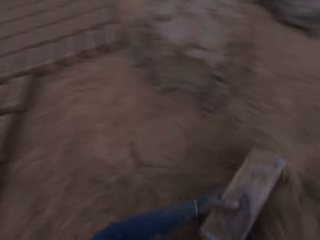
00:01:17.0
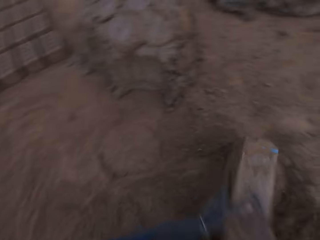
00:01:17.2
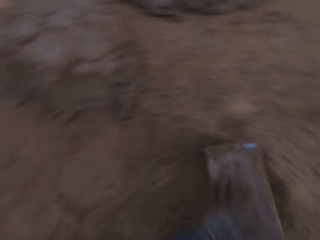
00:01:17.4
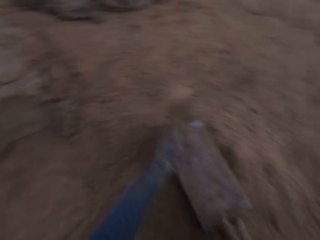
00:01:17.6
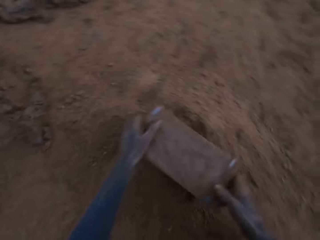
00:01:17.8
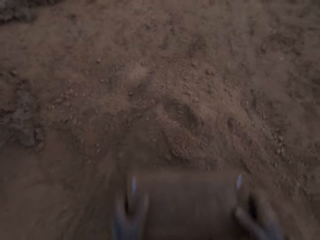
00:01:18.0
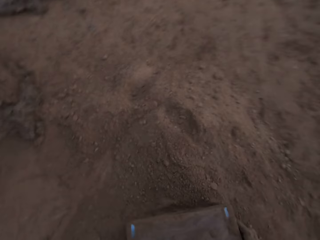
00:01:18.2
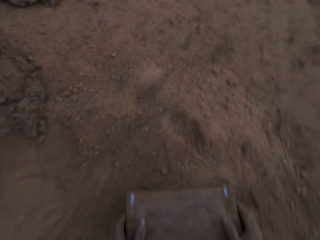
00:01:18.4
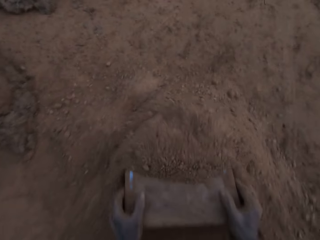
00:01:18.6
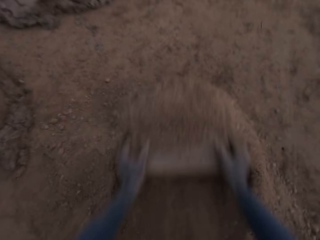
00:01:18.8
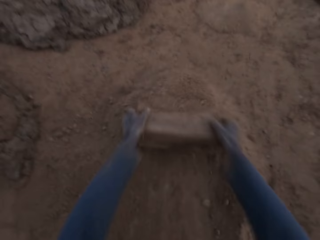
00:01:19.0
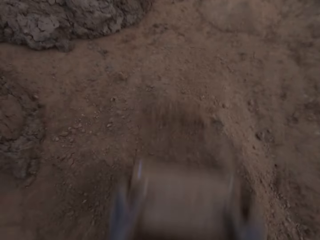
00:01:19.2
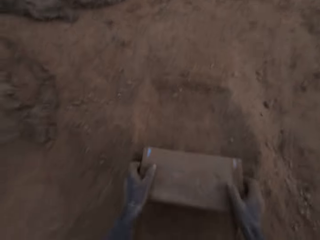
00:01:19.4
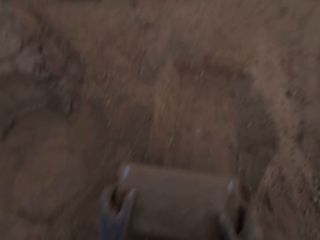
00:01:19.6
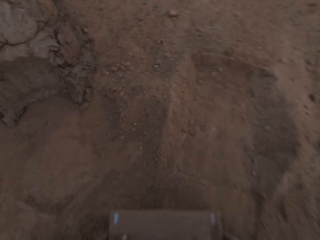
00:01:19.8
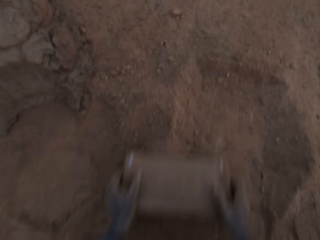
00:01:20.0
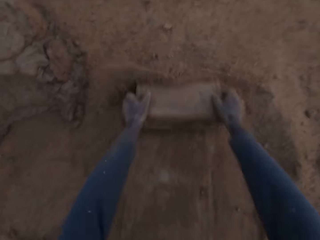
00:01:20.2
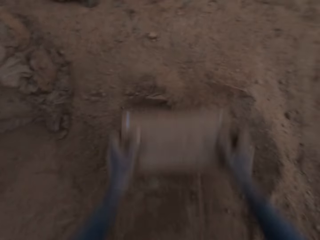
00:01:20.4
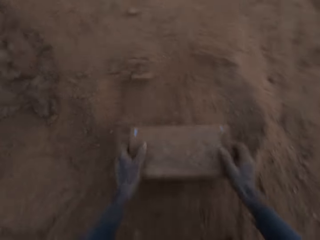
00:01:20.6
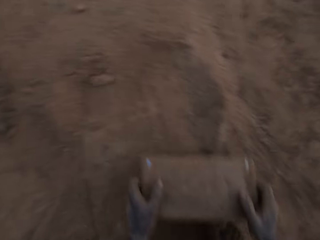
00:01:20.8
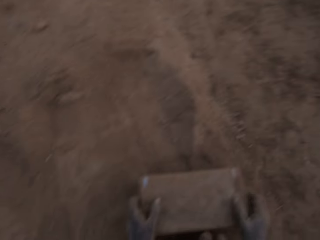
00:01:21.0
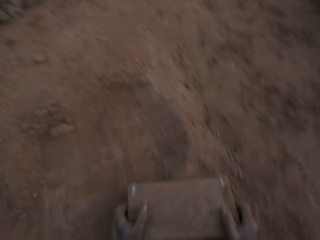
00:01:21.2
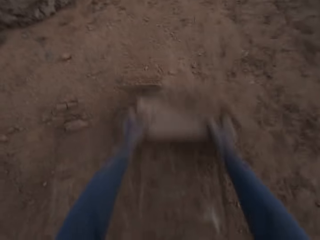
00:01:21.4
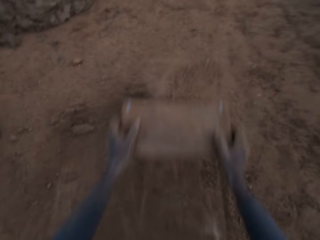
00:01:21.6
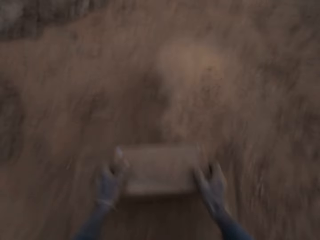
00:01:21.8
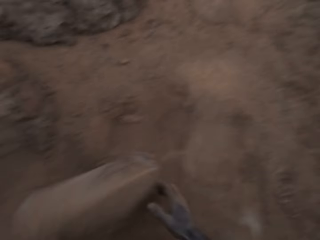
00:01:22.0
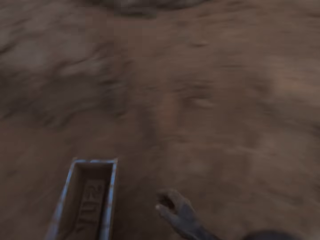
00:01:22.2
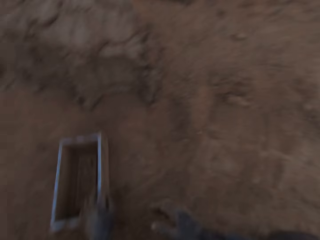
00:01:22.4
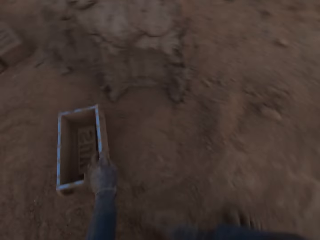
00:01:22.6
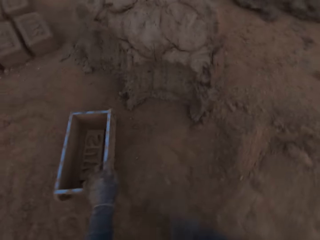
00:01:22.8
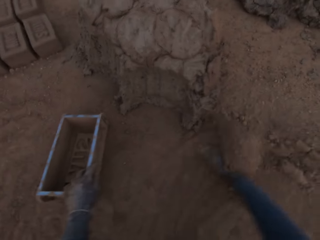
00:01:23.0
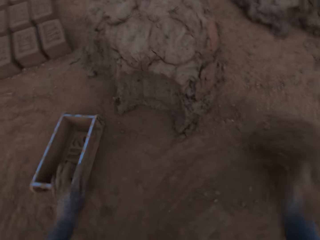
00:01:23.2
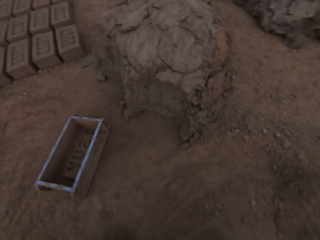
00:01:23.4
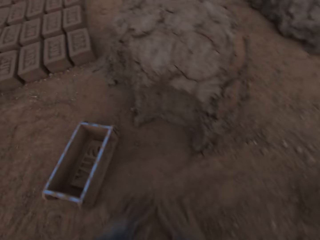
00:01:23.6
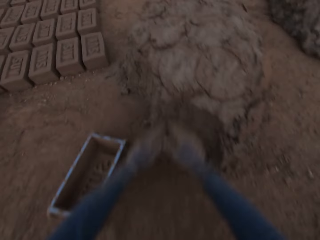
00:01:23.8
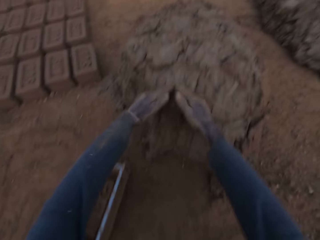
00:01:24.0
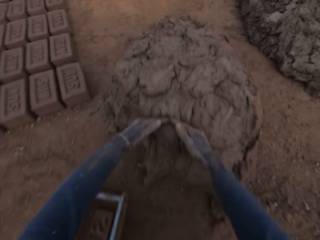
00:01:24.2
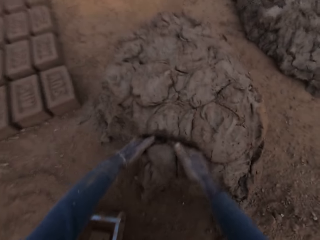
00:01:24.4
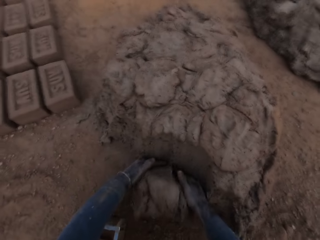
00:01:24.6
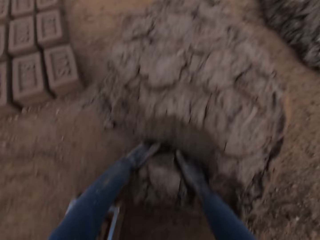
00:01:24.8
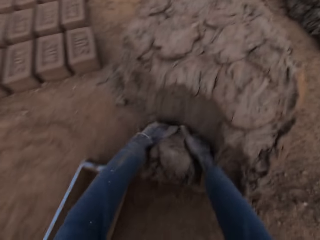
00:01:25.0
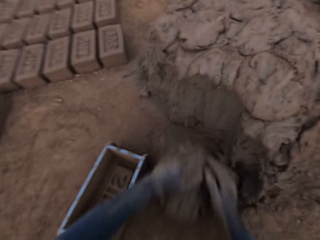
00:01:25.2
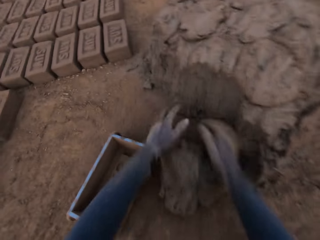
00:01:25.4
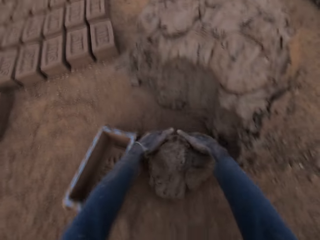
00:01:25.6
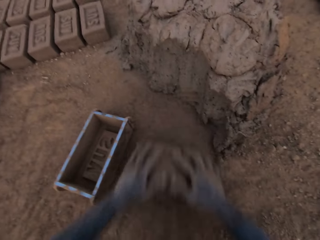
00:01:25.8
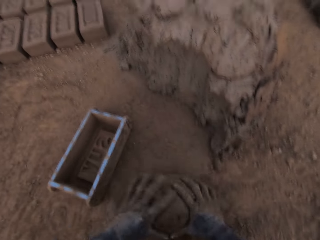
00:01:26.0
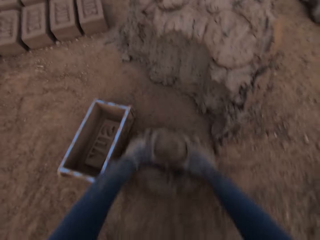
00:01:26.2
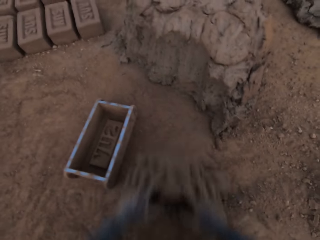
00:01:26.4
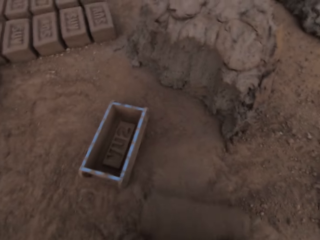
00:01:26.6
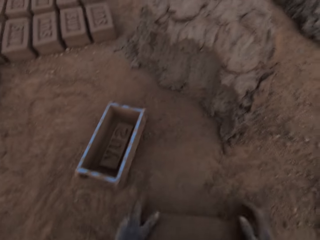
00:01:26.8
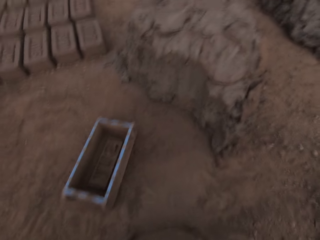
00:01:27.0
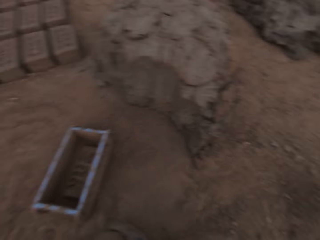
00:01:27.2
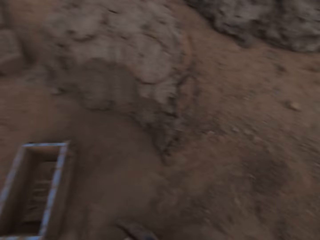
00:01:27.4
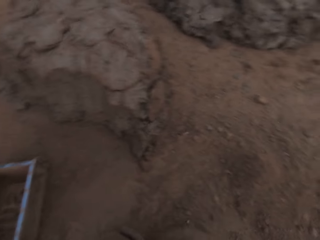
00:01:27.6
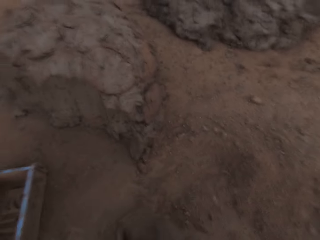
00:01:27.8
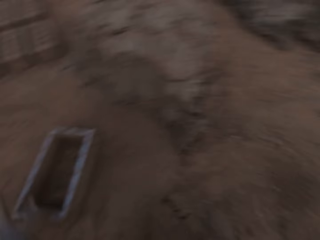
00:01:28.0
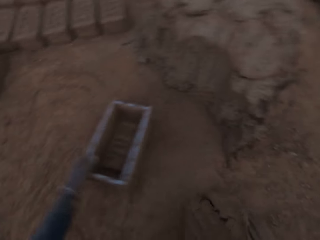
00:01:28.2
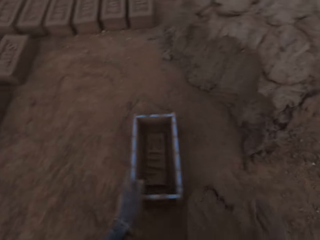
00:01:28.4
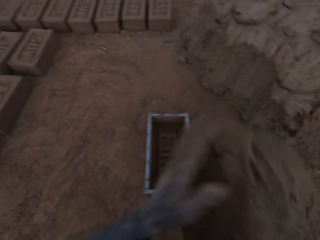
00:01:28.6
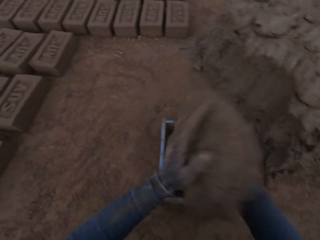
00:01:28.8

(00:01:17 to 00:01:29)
The camera wearer slides sand into the brick mold with his right hand. He pours the sand out of the brick mold. He rakes back the sand on the ground with the brick mold. He puts the brick mold on the ground. He moves the soil with his hand. He slides his hands on the ground. He cuts out a piece of mortar from the heap of mortar with his hands. He molds the mortar with his hands on the ground. He adjusts the brick mold with his left hand.

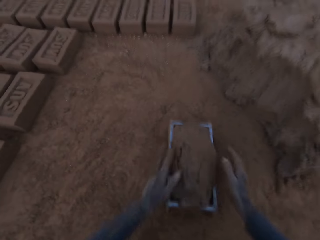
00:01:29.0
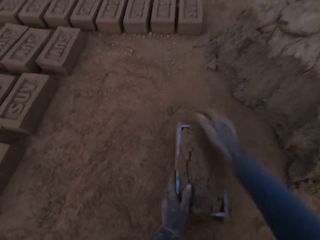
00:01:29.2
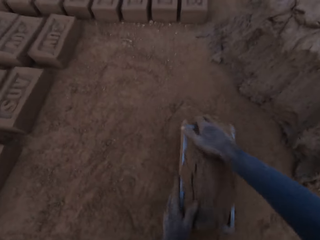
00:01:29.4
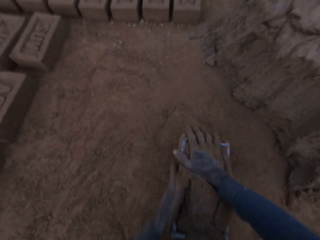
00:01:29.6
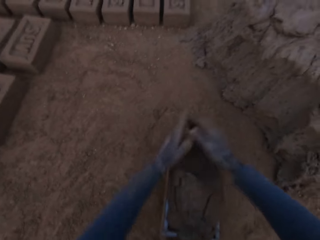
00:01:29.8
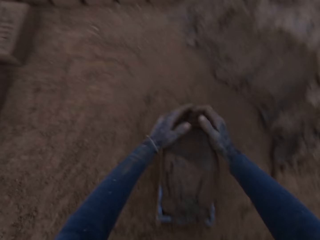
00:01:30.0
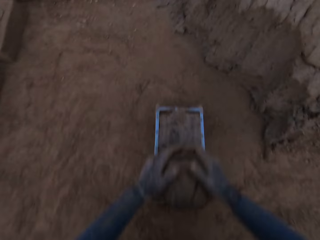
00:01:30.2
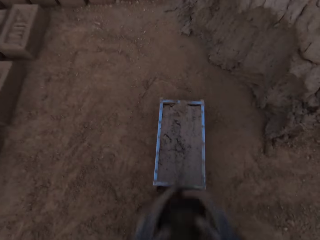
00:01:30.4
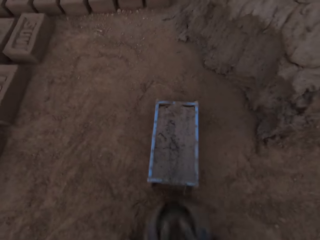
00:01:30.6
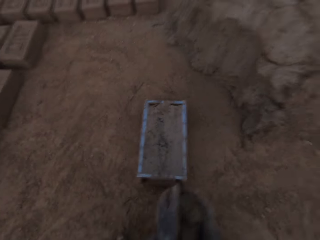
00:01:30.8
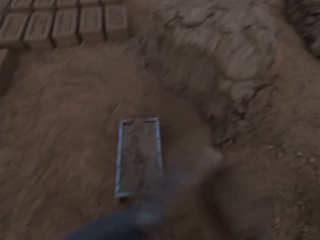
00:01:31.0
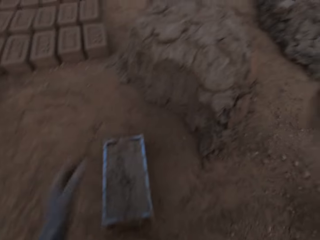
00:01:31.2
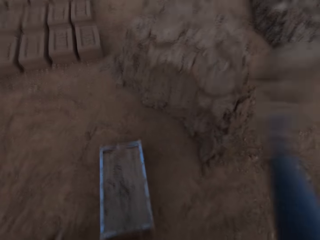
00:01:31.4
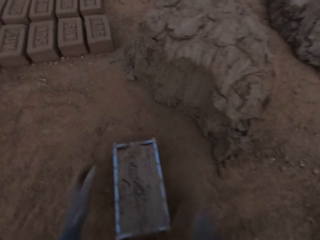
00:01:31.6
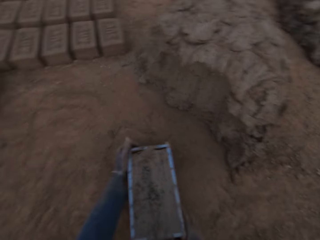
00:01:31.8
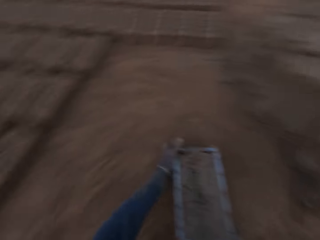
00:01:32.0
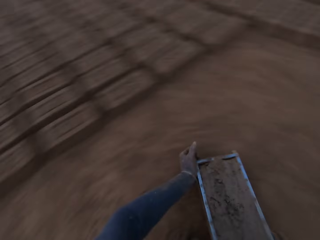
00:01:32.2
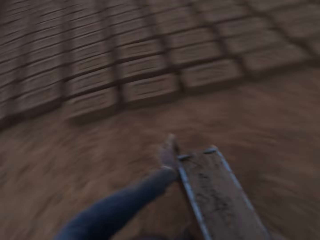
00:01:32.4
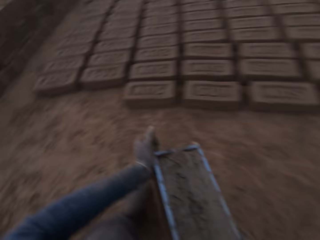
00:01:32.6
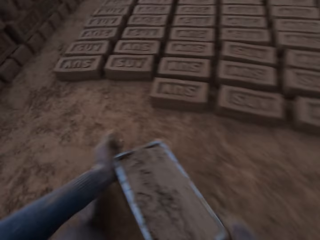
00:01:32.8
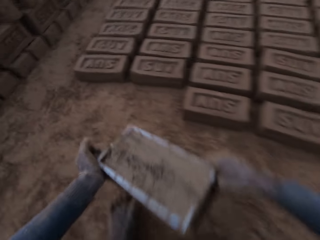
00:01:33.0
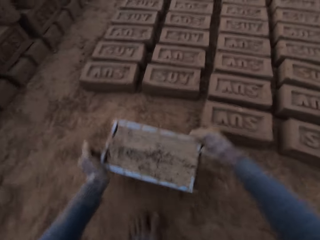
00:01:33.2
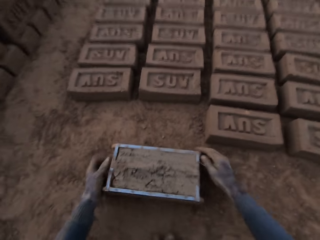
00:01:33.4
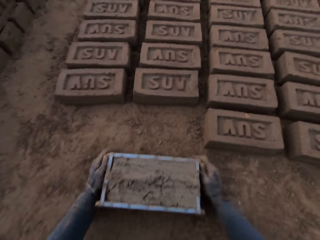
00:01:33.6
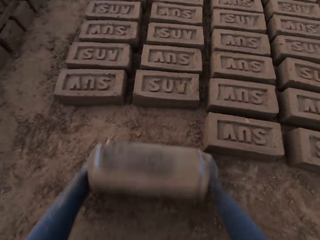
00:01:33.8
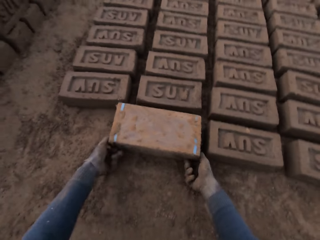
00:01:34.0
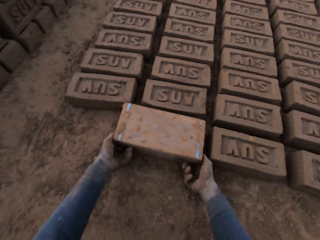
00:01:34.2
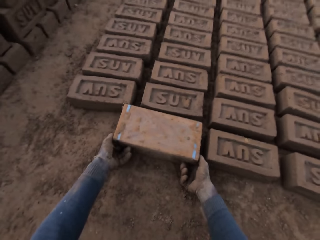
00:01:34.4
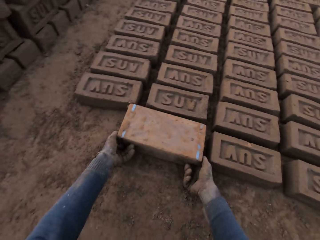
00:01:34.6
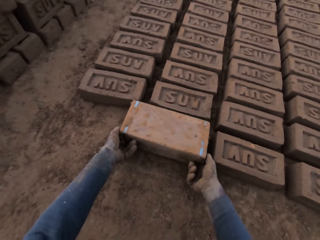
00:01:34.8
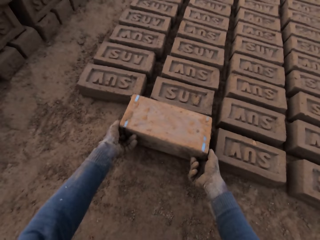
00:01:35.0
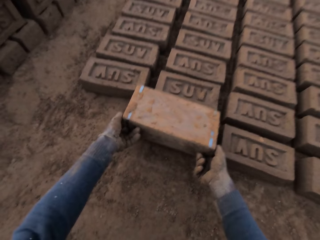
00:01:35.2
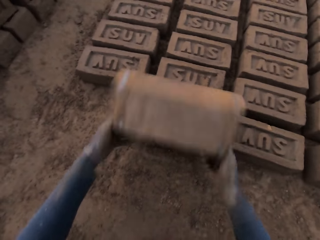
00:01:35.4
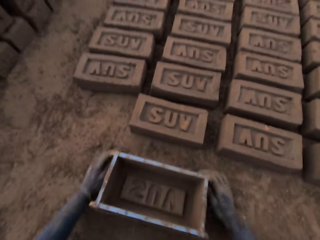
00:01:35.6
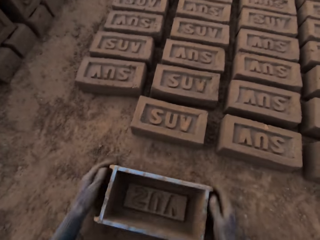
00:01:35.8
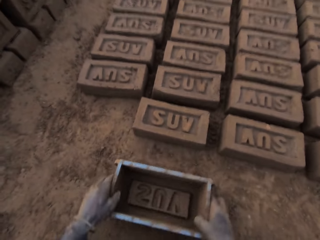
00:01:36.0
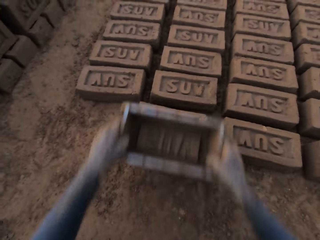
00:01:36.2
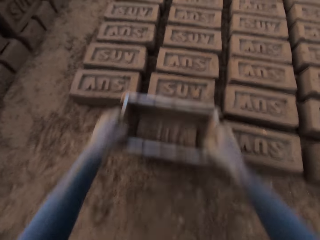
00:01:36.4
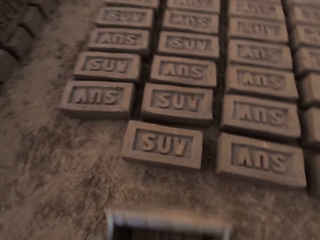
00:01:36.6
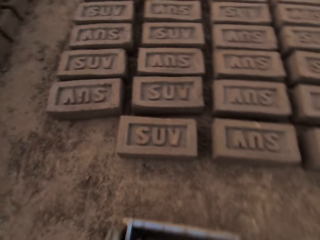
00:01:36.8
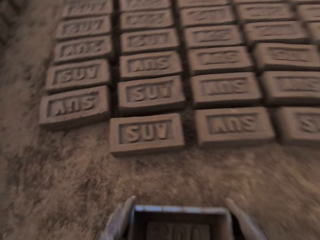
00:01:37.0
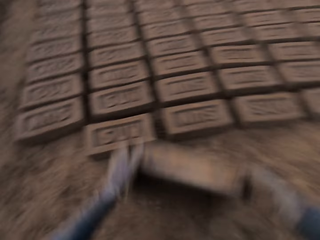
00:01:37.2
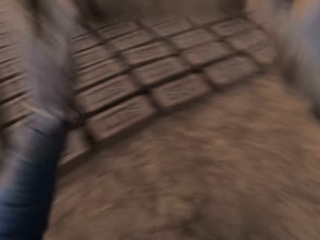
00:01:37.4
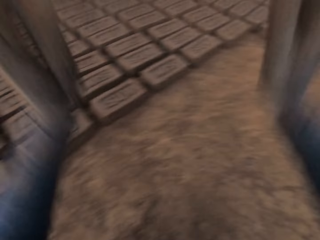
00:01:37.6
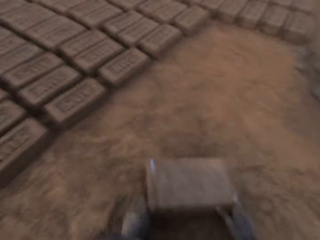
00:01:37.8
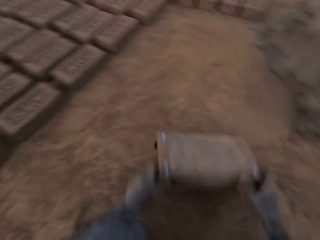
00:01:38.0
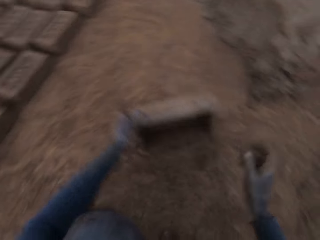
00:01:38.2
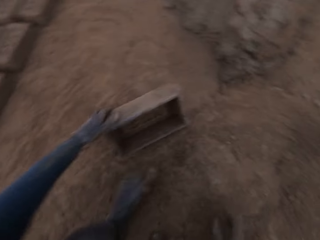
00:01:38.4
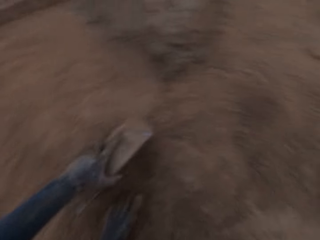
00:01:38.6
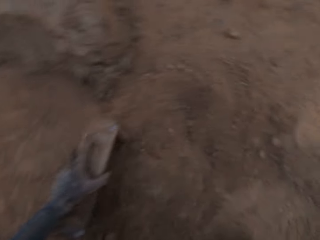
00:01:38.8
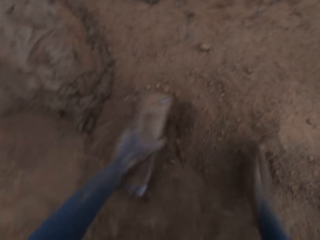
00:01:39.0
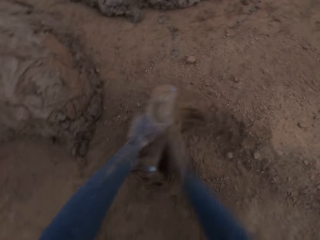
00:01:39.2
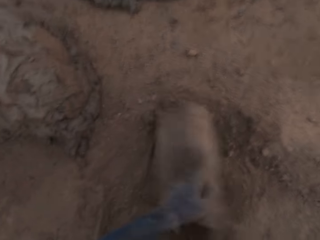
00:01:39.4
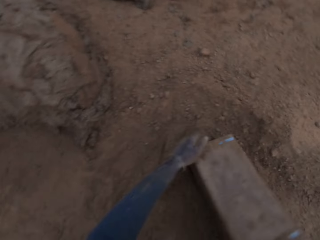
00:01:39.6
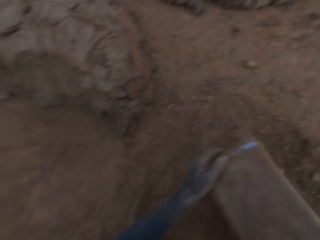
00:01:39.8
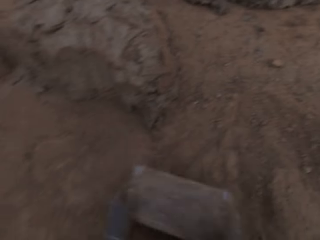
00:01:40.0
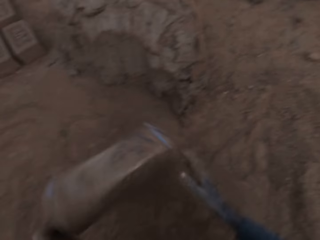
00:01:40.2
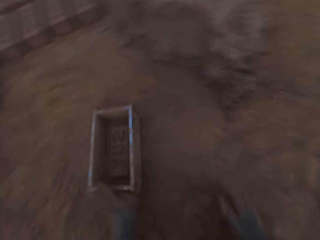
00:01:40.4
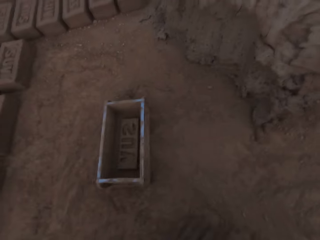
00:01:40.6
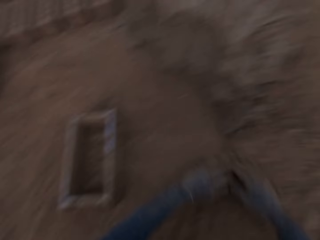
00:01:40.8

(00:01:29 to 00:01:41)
The camera wearer loads the brick mold with the mortar. He scrapes the mortar on the brick mold with his hands. He drops the mortar in his right hand on the heap of mortar. He moves the brick mold closer to the aligned bricks on the ground. He puts the brick mold on the ground. He flips the brick mold upside down. He removes the brick mold from the brick. He lowers the brick mold on the ground. He lifts the brick mold close to a brick. He lowers the brick mold on the ground. He holds the brick mold. He hits the brick mold on the ground. He cleans the brick mold with sand.
